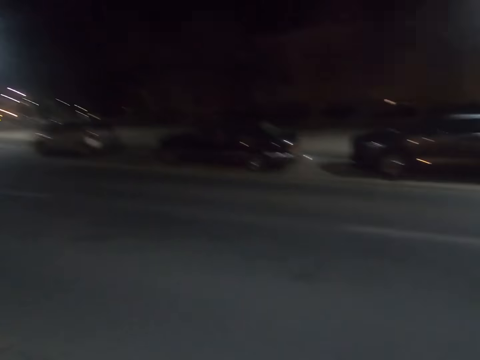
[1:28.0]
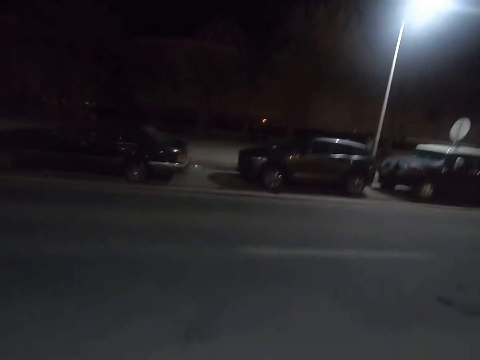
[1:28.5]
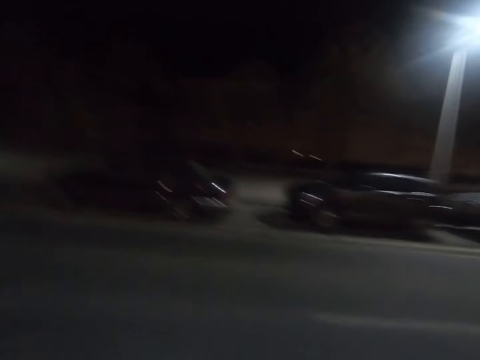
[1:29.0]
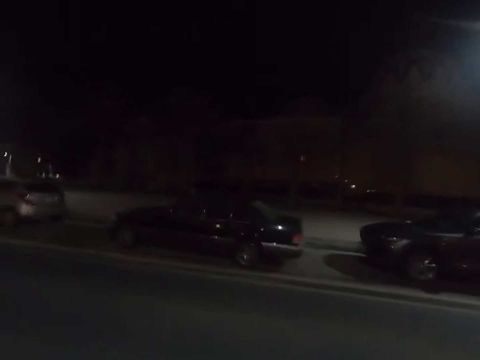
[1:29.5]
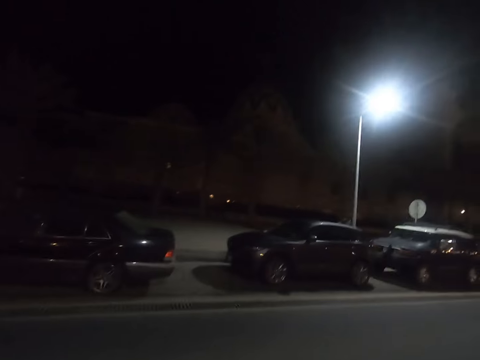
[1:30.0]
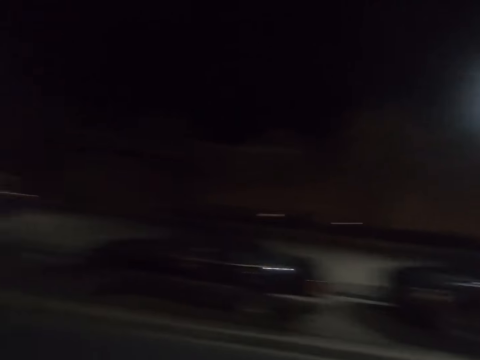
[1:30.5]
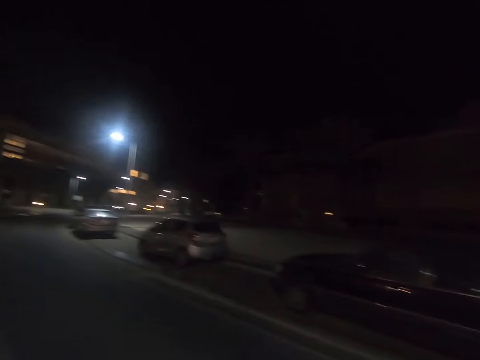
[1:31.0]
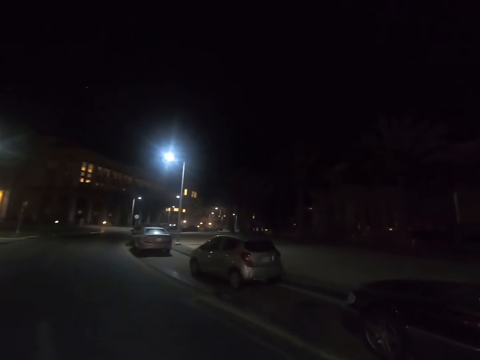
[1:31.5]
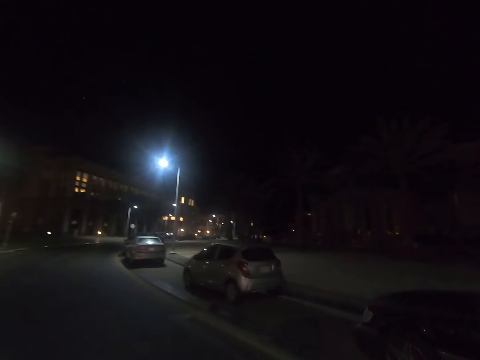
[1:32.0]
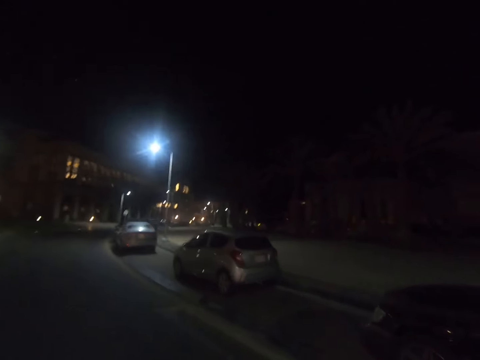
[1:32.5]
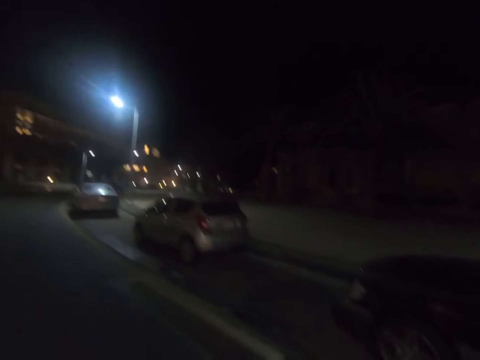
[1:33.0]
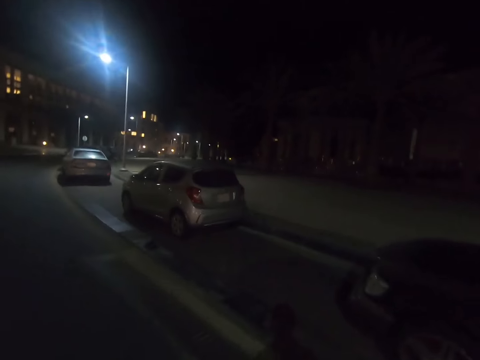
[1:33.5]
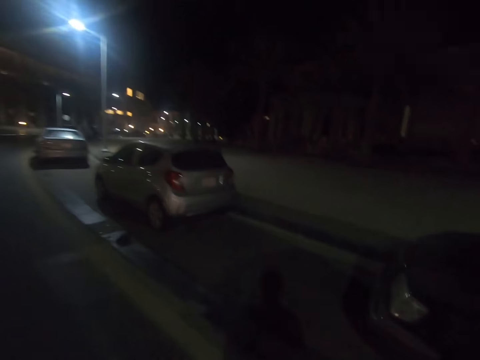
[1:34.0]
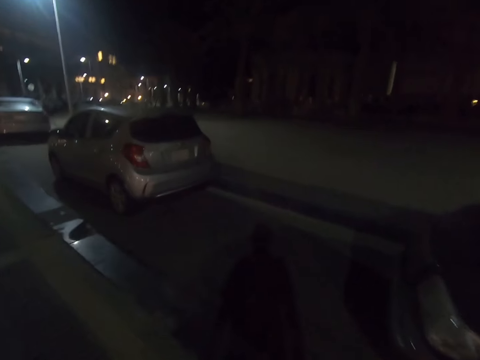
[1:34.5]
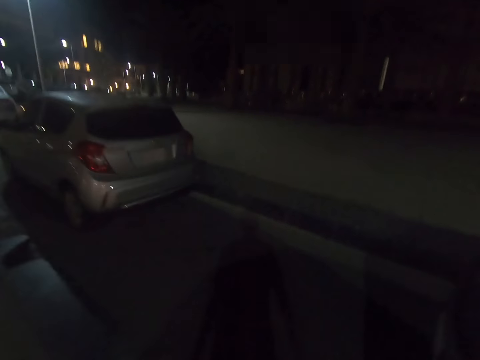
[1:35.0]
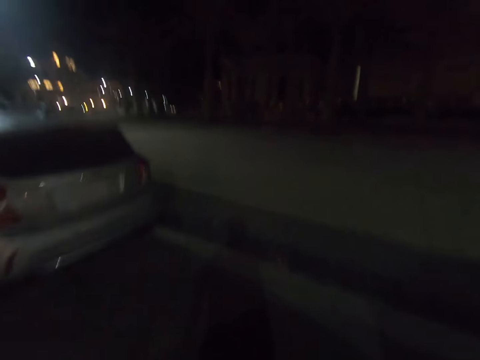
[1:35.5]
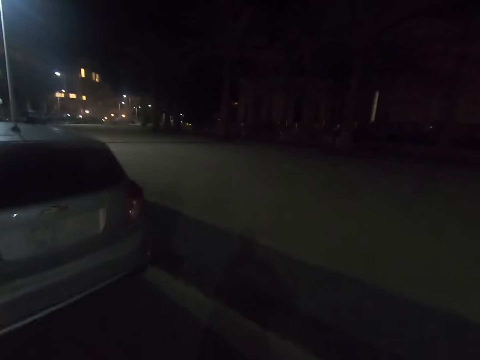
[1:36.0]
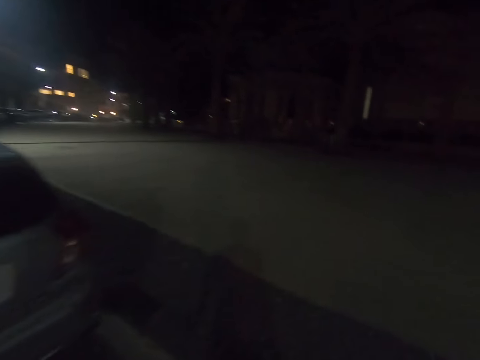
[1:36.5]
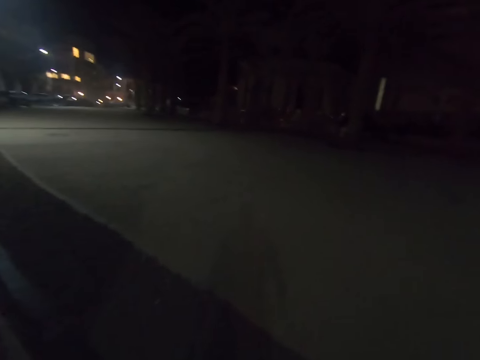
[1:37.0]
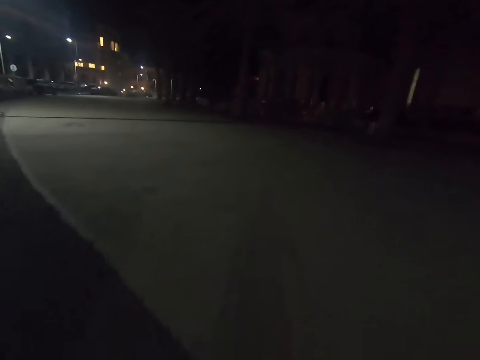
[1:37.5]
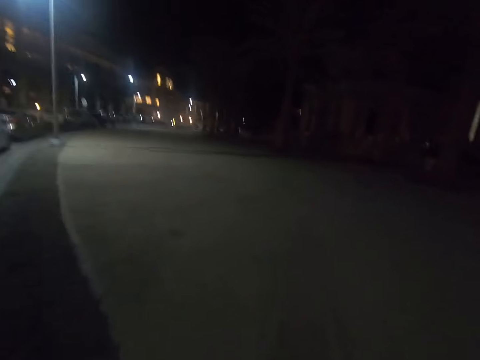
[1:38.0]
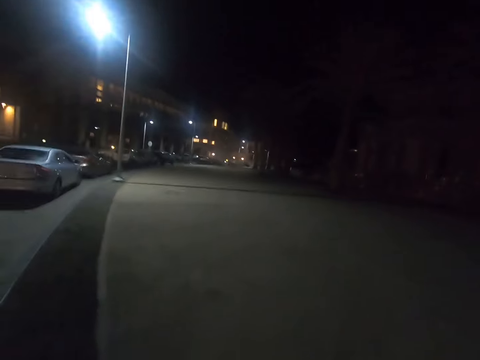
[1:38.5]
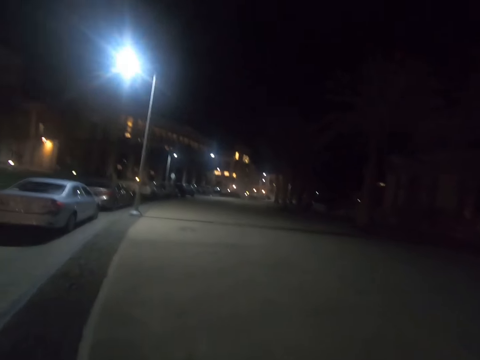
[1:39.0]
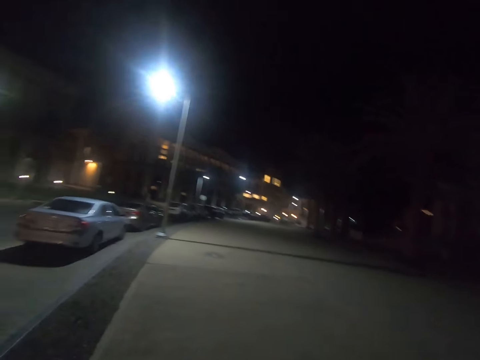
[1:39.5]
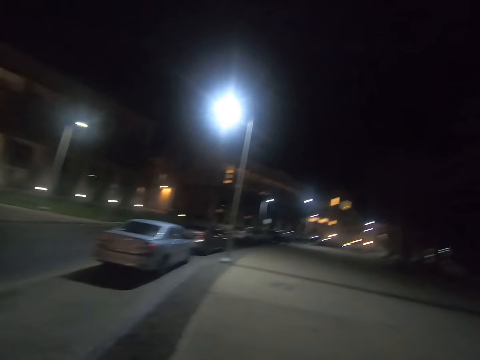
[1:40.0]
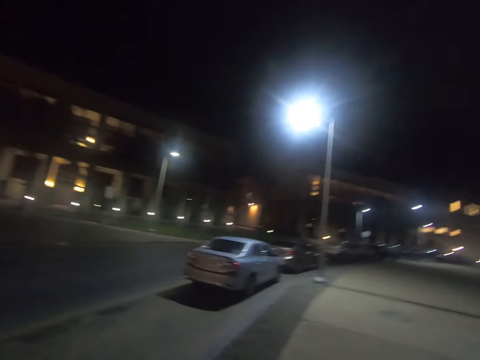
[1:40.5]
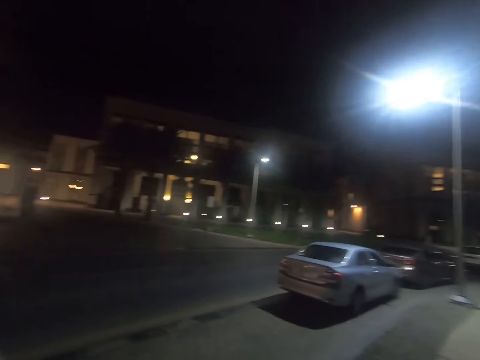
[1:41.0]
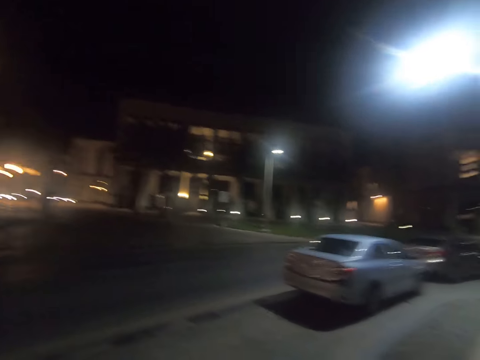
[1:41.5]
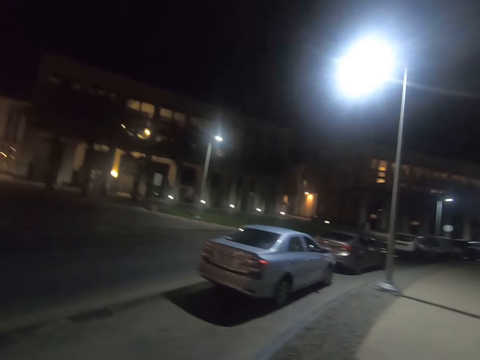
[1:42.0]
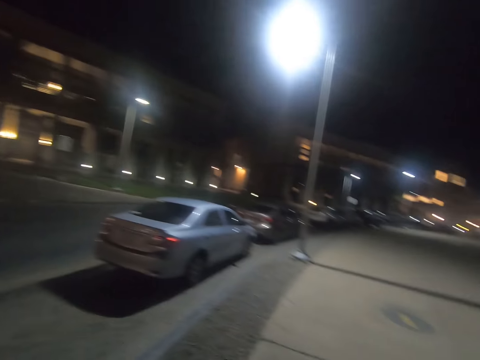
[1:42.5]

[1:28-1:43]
The camera wearer crosses the road. They walk along the sidewalk.

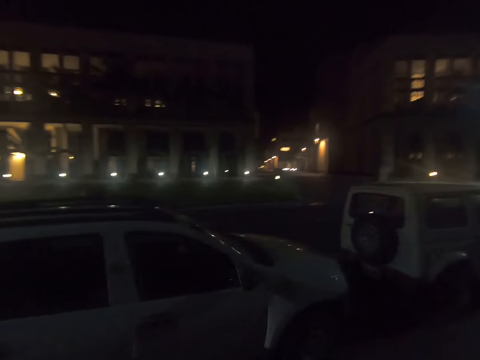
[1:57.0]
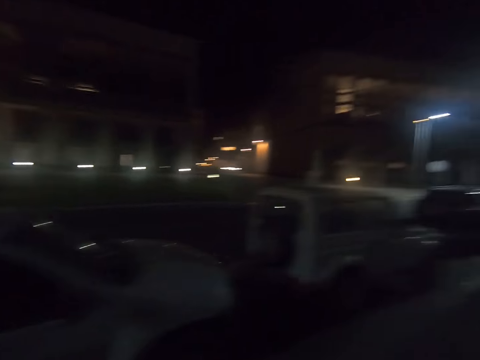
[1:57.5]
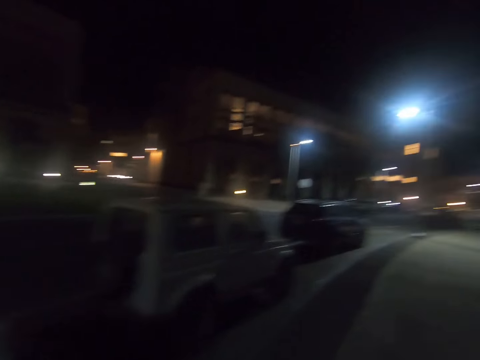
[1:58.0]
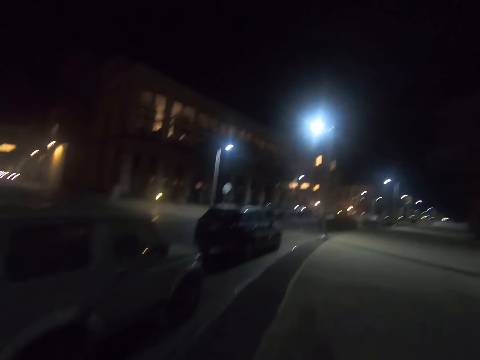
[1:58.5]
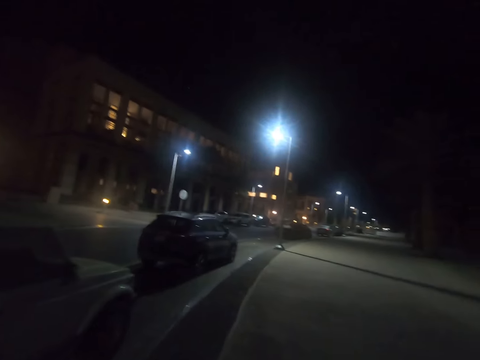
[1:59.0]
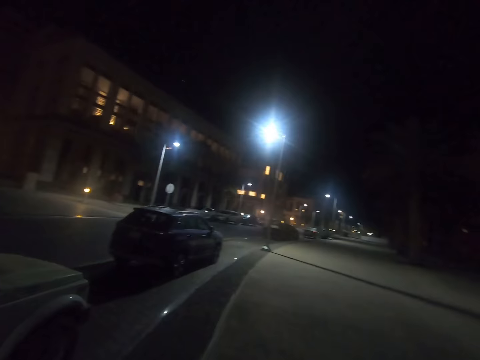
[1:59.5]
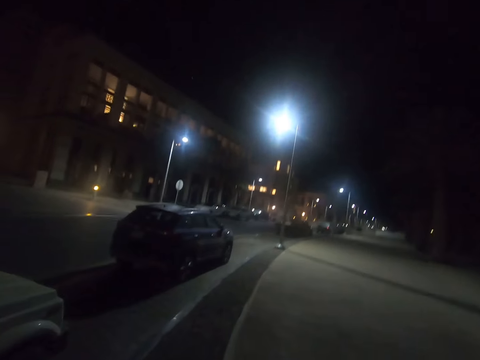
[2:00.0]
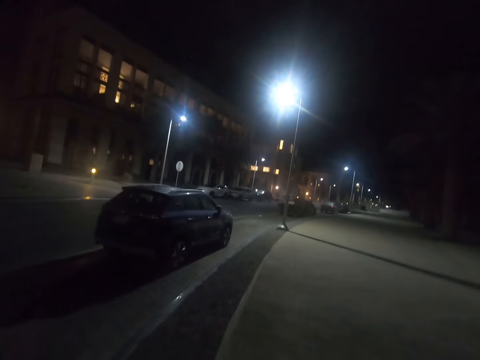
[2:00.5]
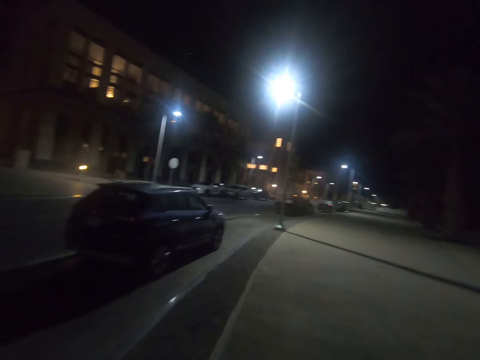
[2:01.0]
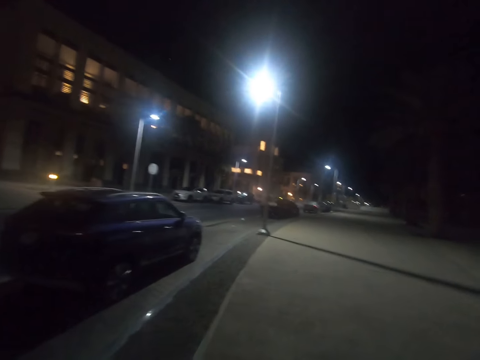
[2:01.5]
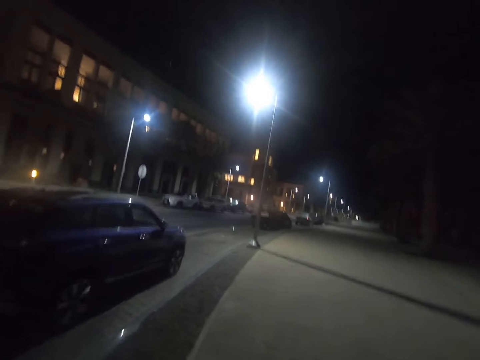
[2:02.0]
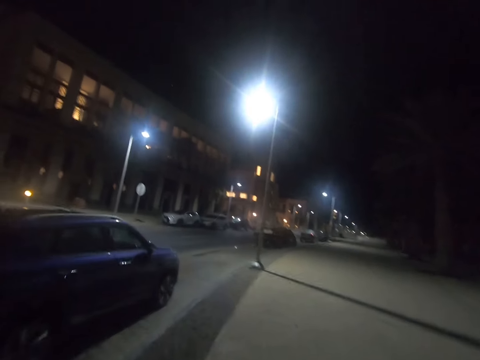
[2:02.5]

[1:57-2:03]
The camera wearer looks around.

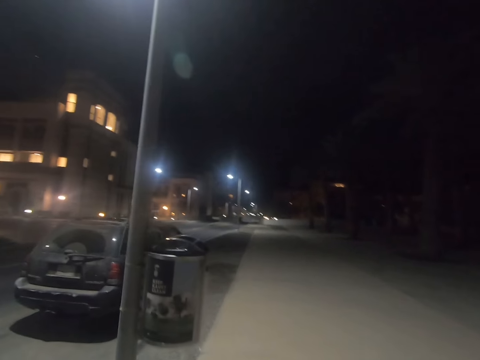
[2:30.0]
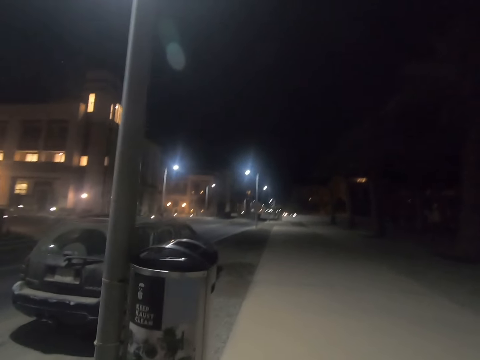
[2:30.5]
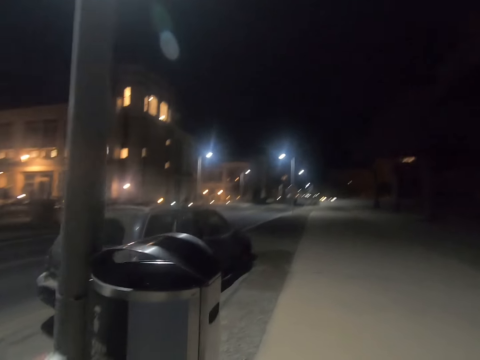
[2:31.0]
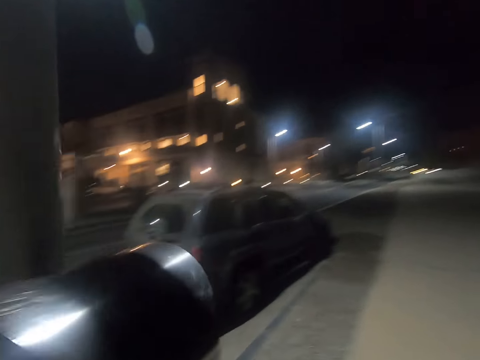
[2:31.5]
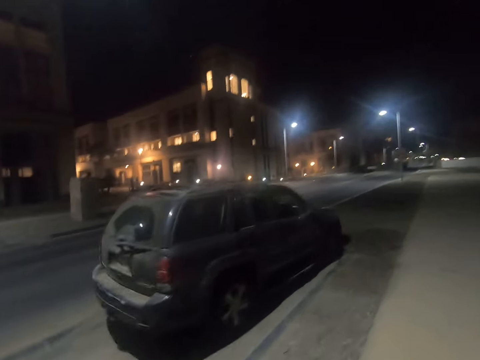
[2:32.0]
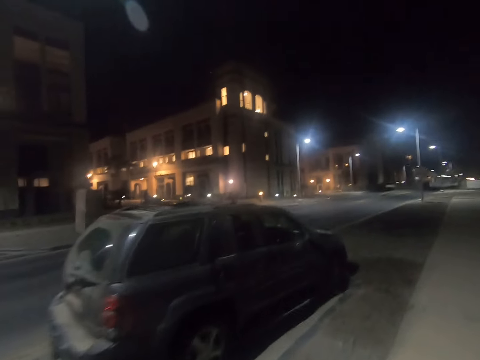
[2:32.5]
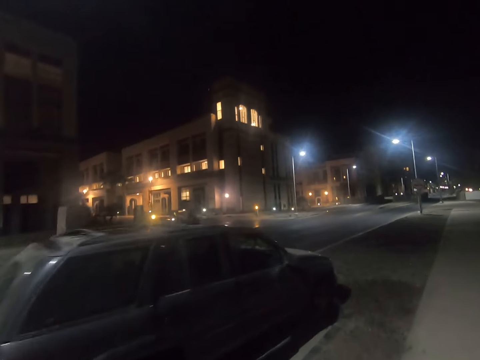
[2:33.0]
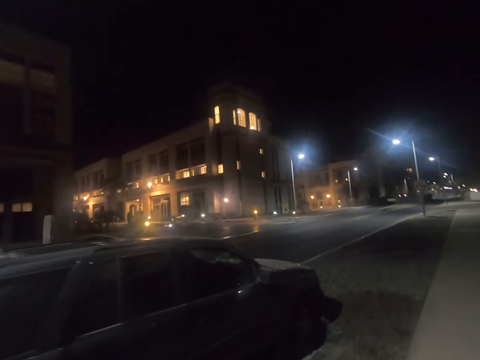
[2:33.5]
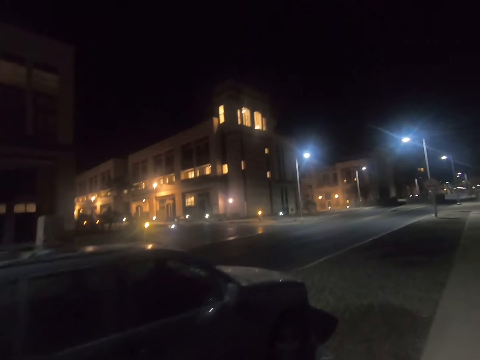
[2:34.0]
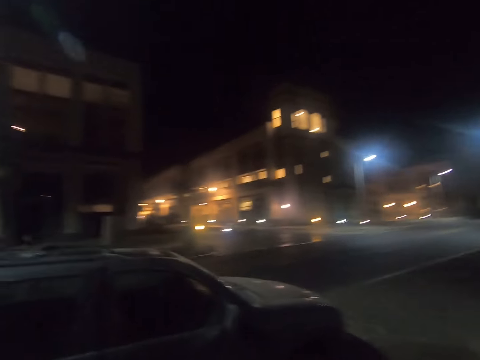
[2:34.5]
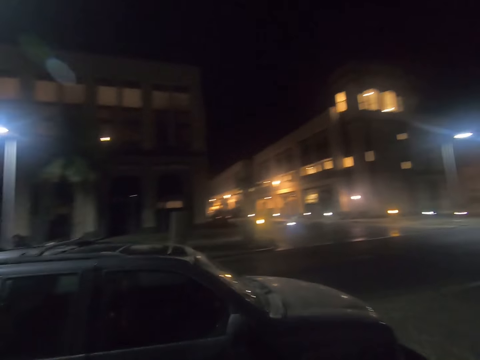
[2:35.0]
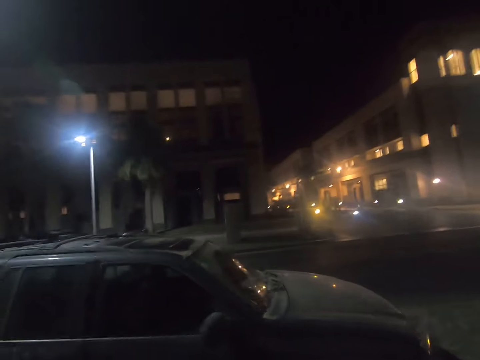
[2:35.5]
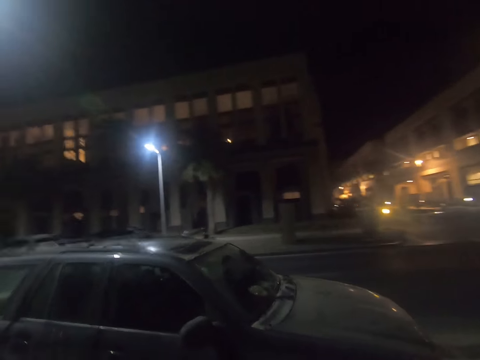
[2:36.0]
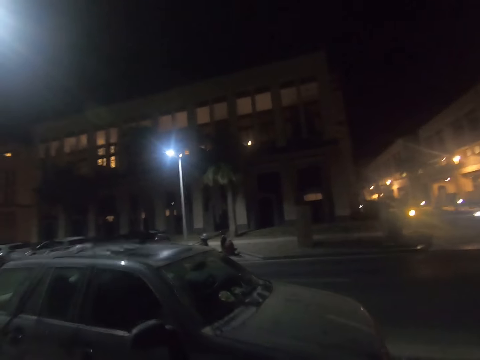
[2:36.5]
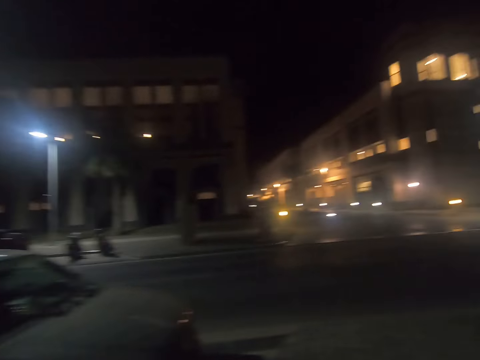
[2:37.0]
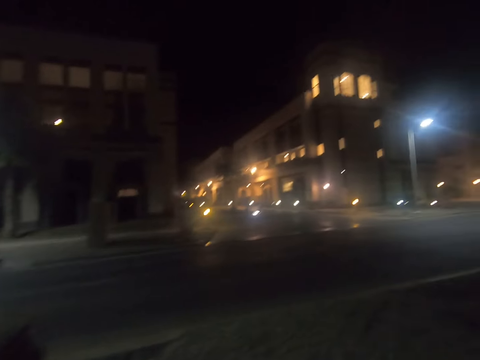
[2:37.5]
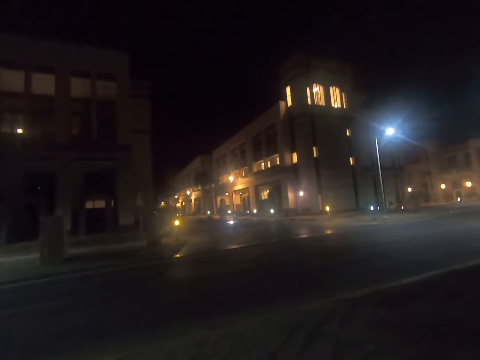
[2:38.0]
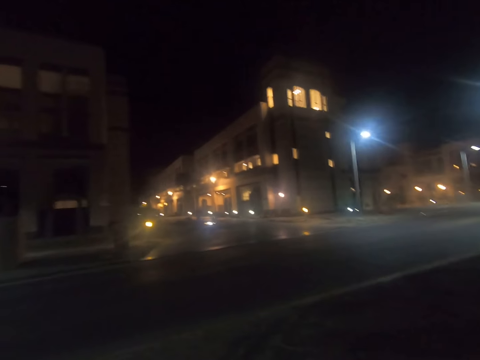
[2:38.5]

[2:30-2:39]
The camera wearer places trash into the dustbin. They walk along the sidewalk. They look around.
